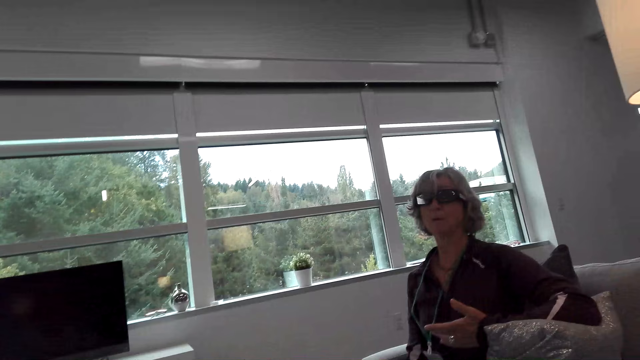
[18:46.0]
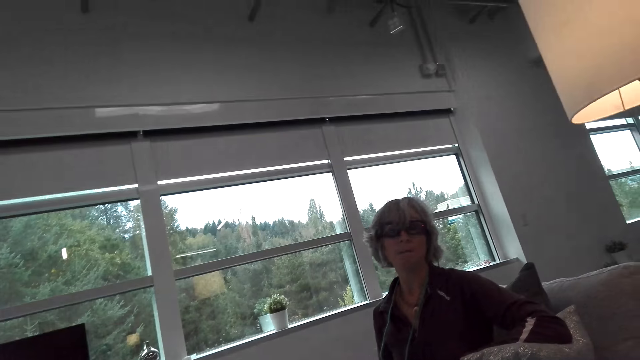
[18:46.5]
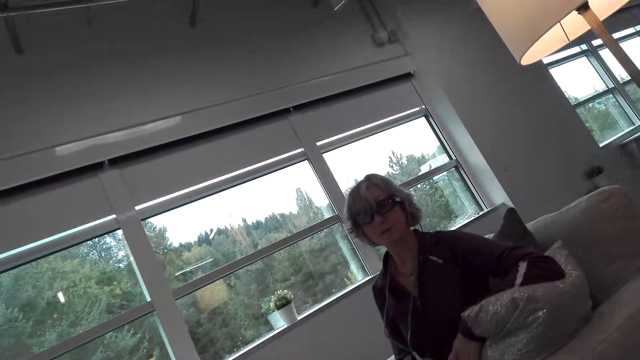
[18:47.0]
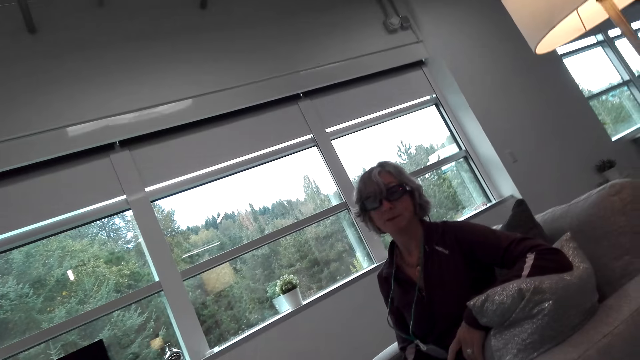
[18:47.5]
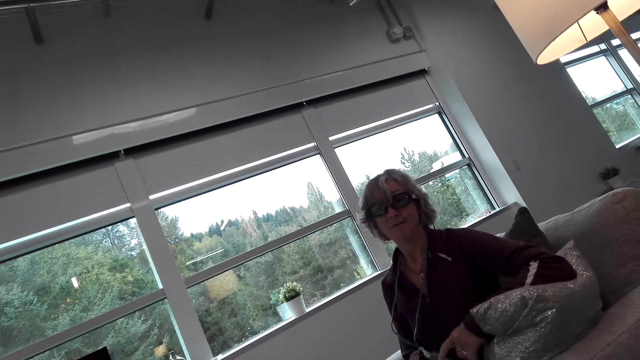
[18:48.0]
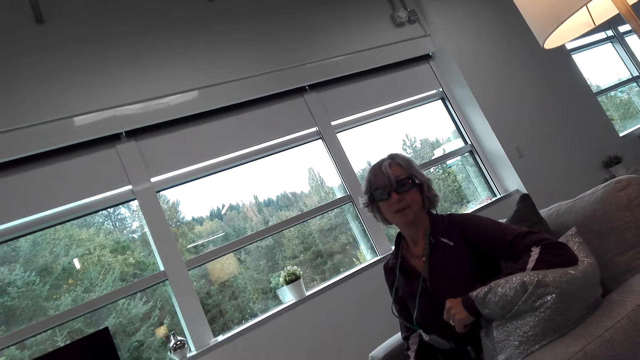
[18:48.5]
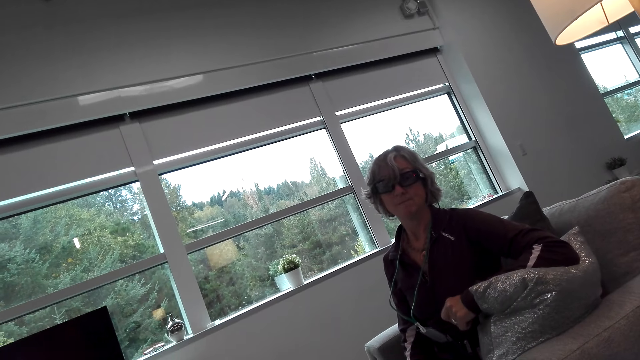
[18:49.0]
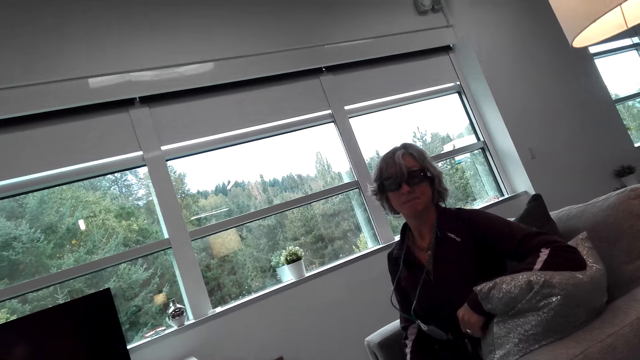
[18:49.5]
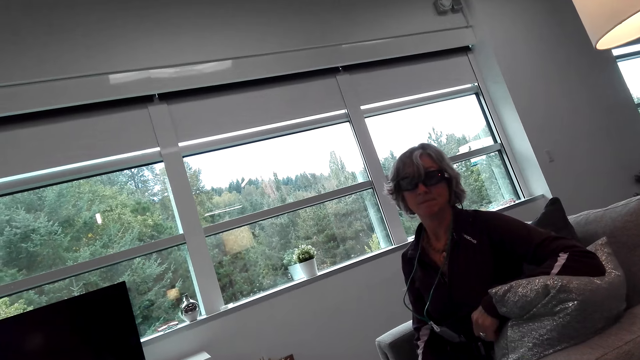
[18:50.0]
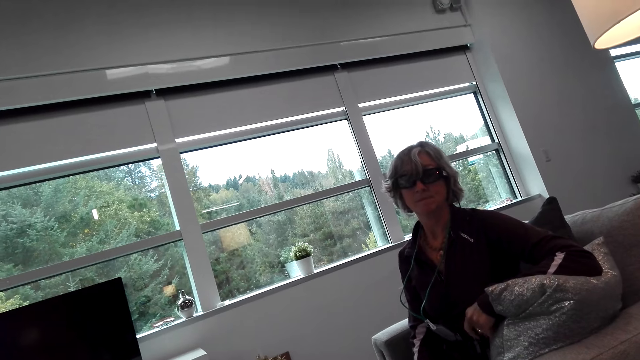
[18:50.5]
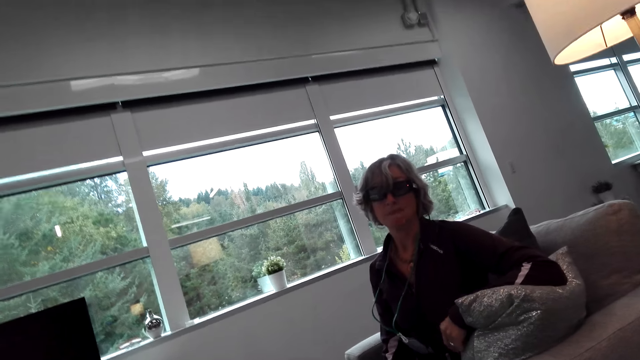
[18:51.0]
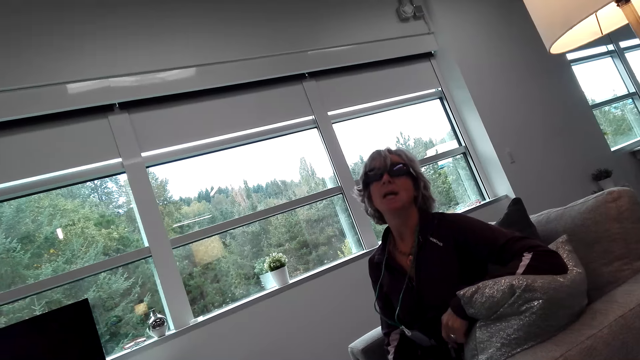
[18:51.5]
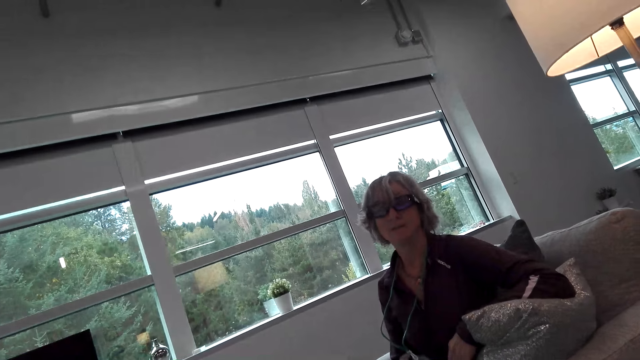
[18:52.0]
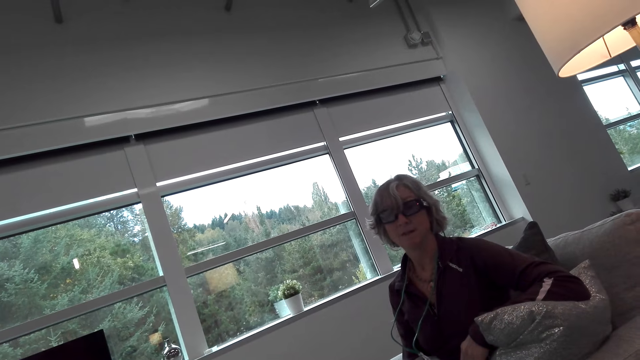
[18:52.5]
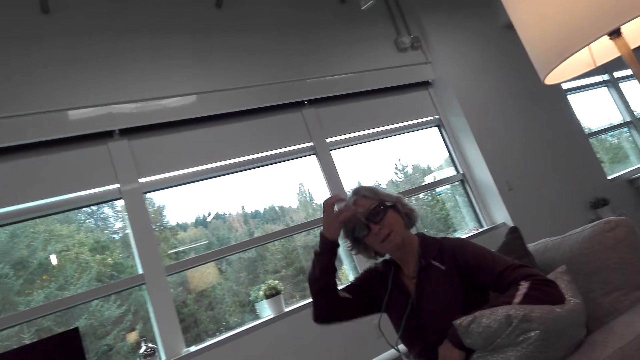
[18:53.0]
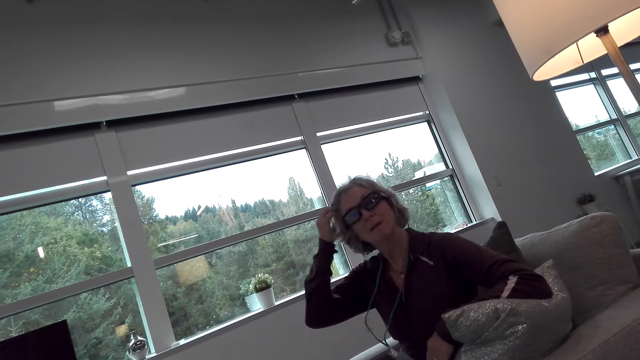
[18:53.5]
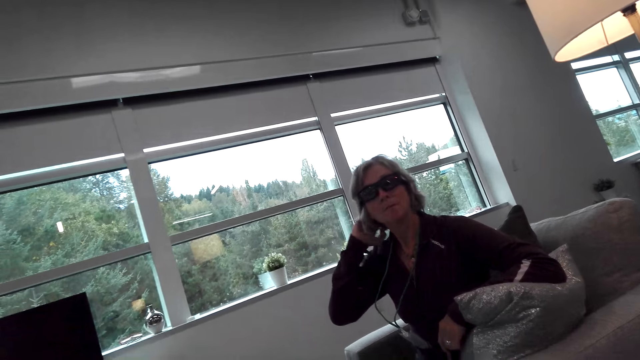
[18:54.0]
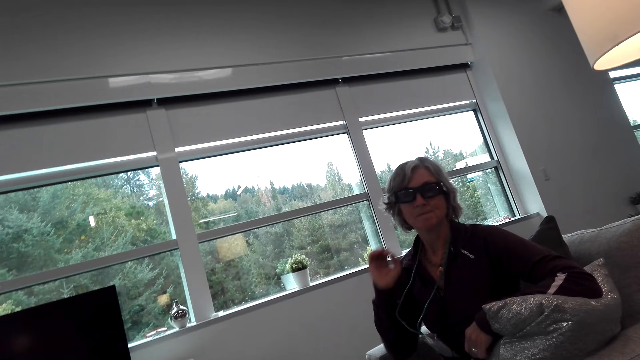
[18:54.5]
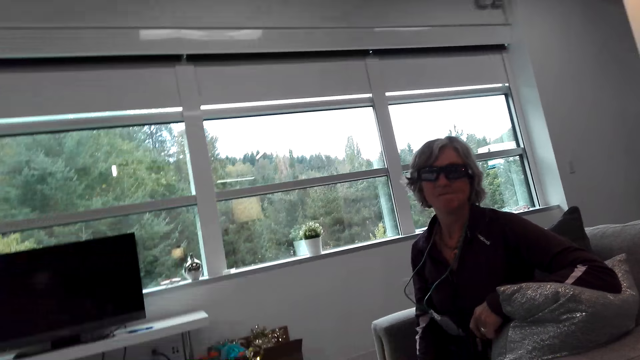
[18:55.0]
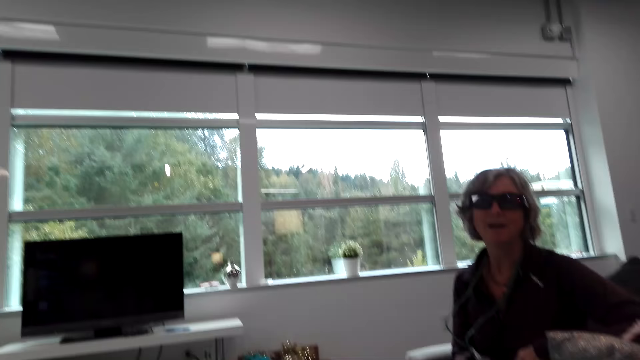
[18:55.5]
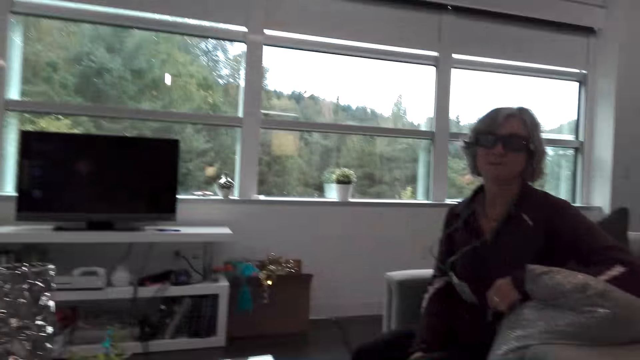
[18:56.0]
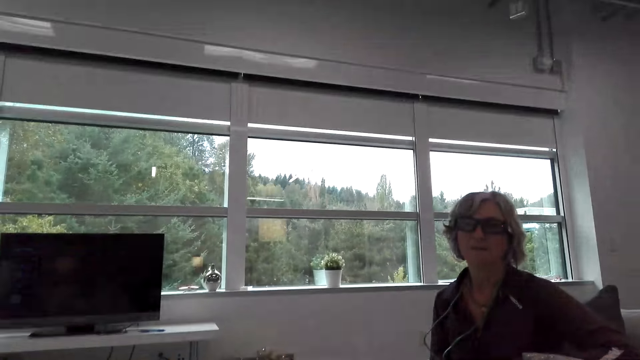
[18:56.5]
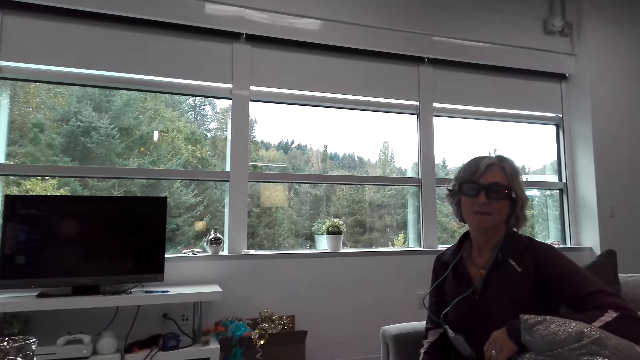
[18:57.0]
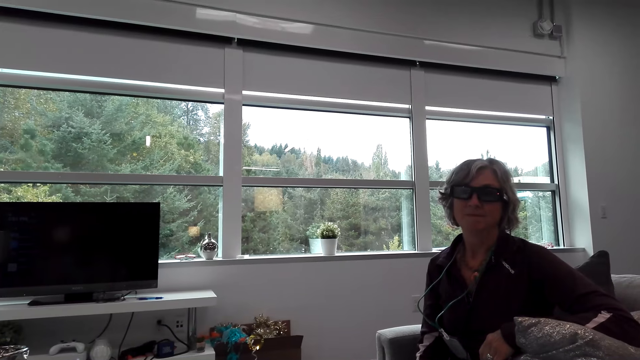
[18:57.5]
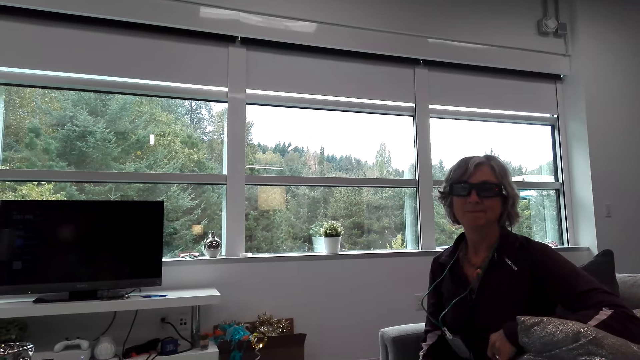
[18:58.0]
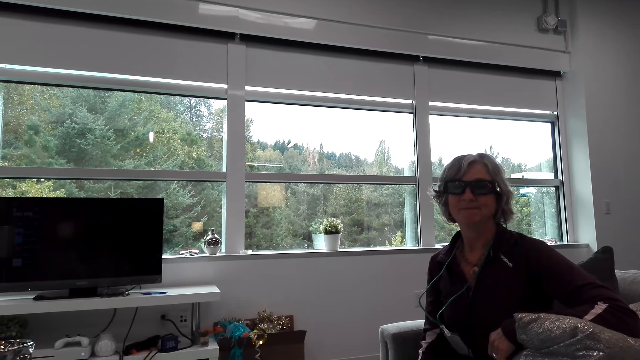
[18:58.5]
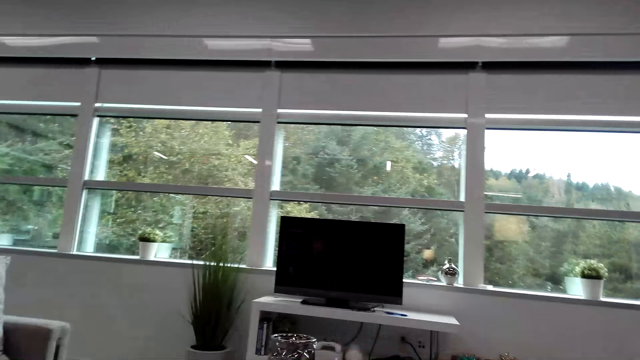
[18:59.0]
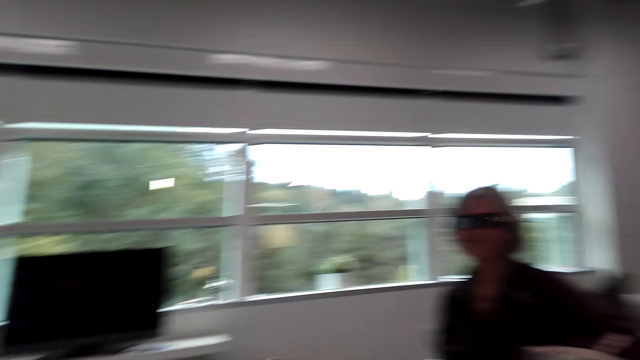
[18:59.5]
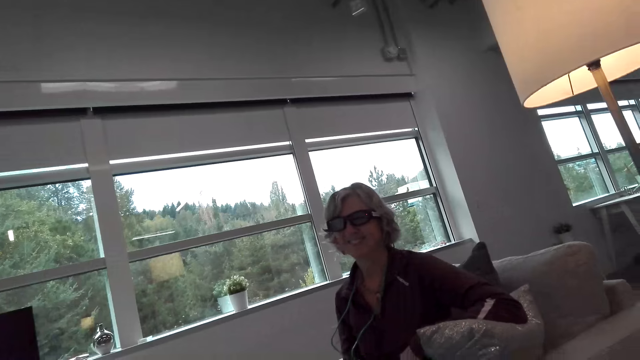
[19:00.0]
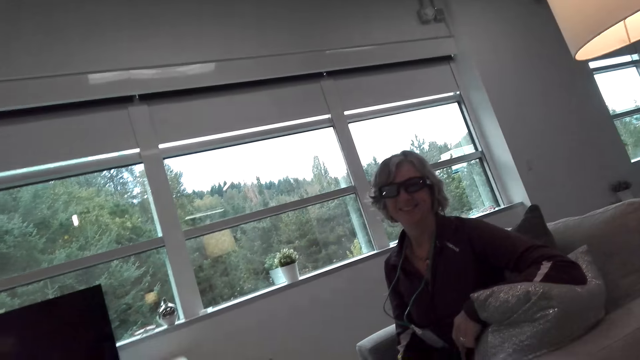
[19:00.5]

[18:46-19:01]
The camera wearer talks to the woman. The woman touches the hair. The woman talks to the camera wearer. The camera wearer talks to the woman.

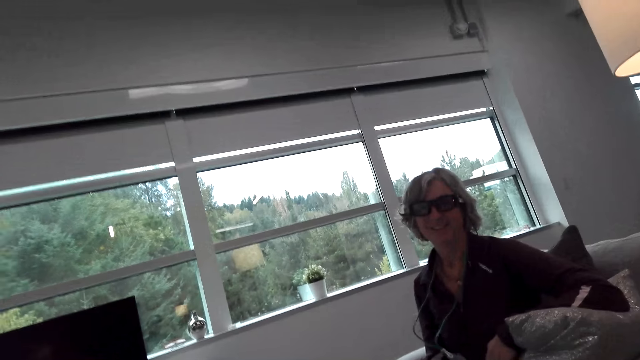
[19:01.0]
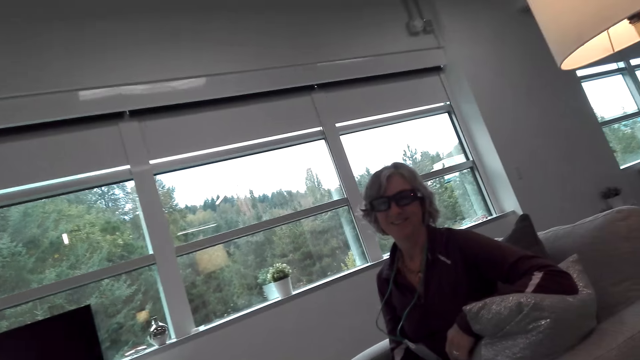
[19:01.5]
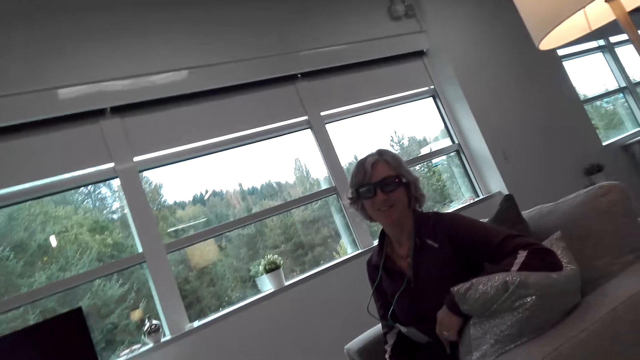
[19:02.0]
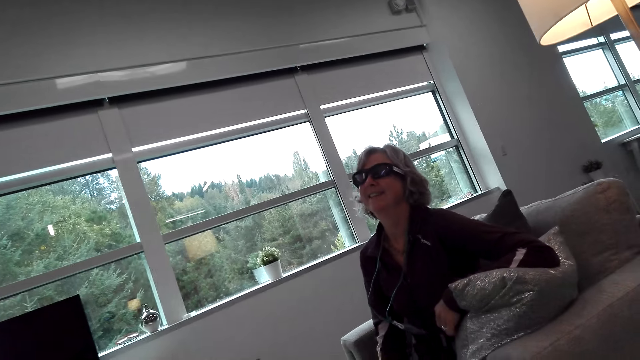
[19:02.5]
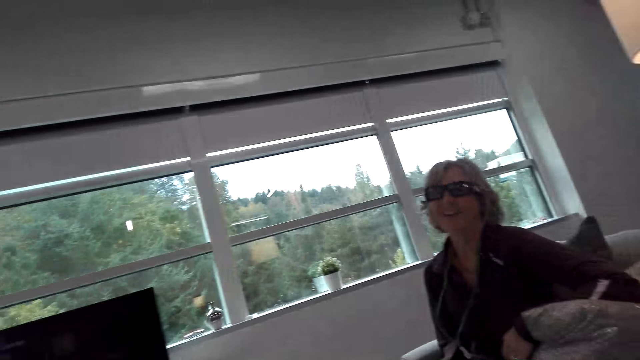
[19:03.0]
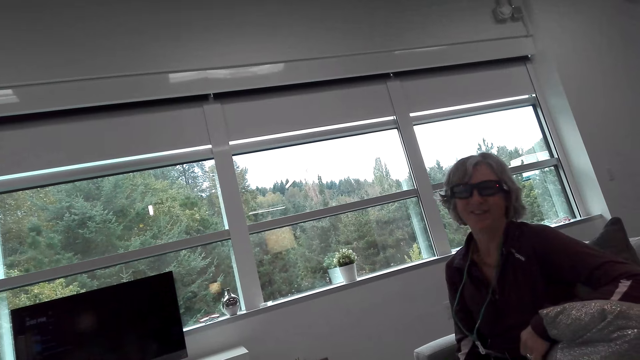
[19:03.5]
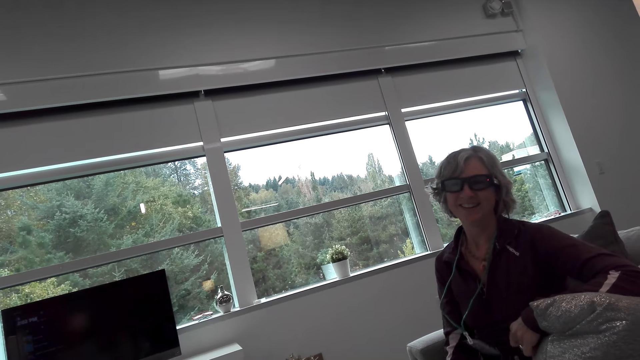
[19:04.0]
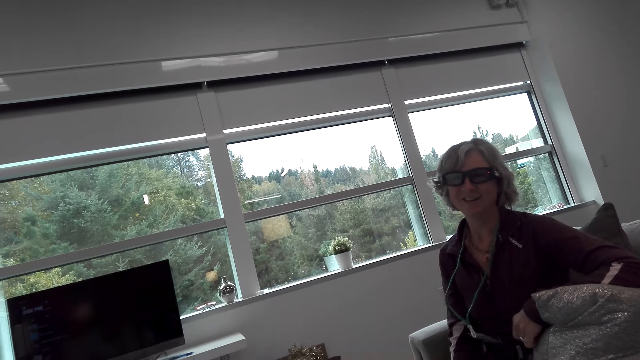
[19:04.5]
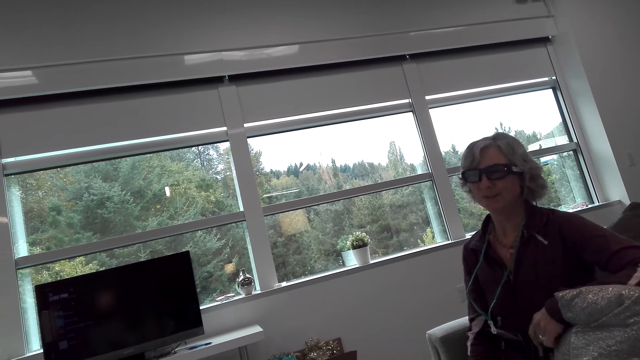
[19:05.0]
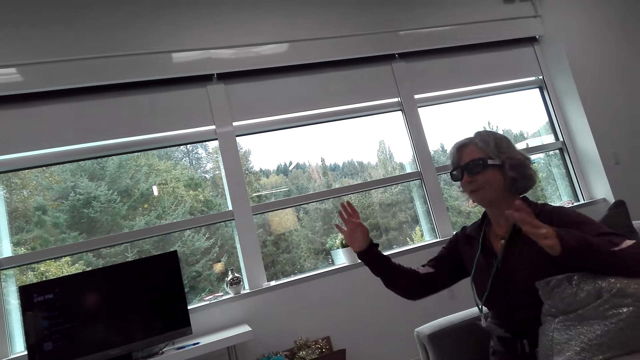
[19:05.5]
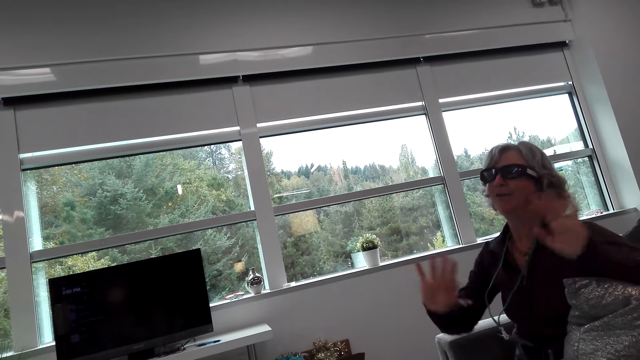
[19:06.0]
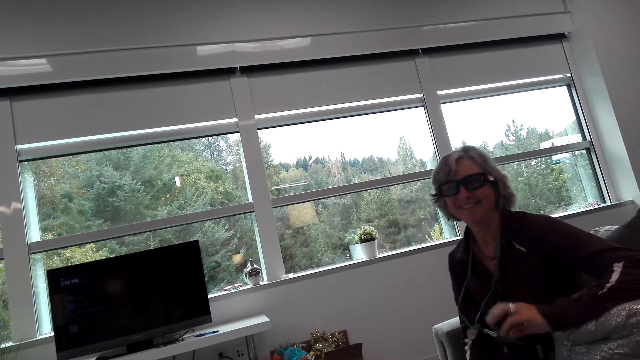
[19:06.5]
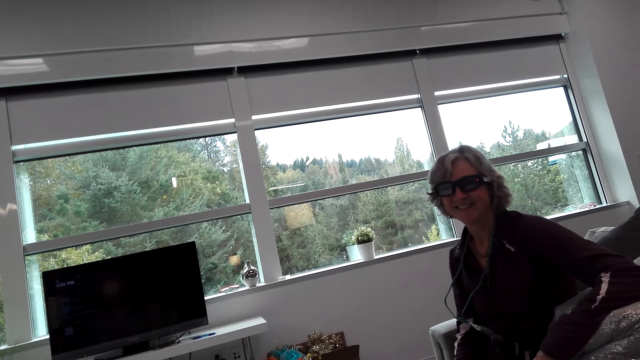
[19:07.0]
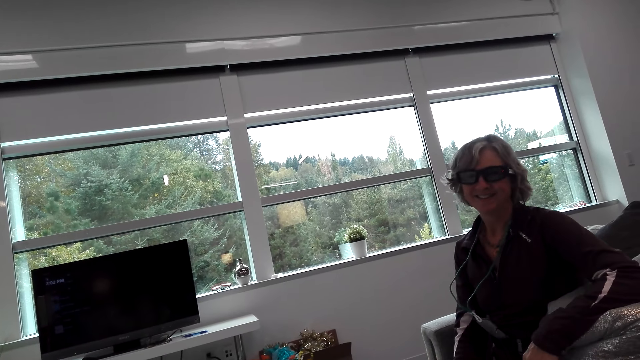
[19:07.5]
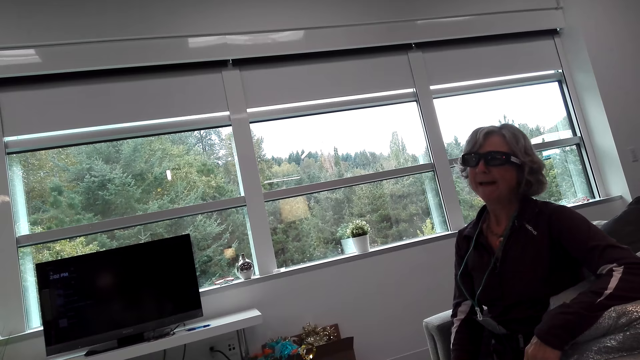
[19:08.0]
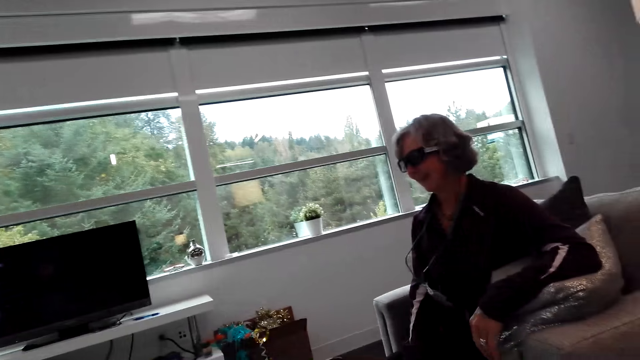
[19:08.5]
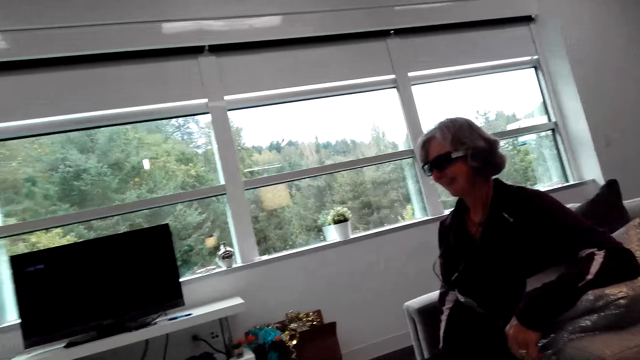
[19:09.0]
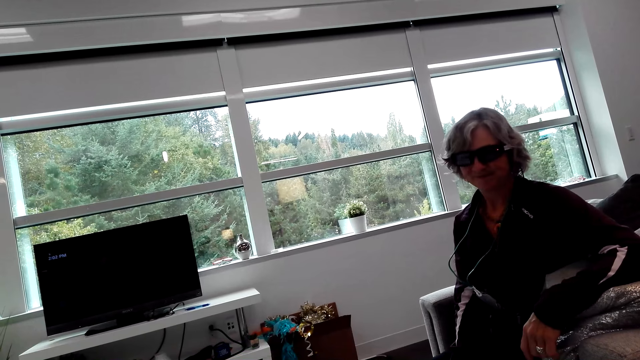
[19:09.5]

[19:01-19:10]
The woman talks to the camera wearer. The woman moves the hands. The camera wearer talks to the woman.
